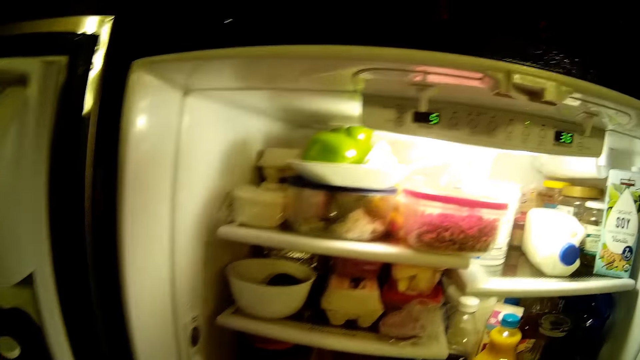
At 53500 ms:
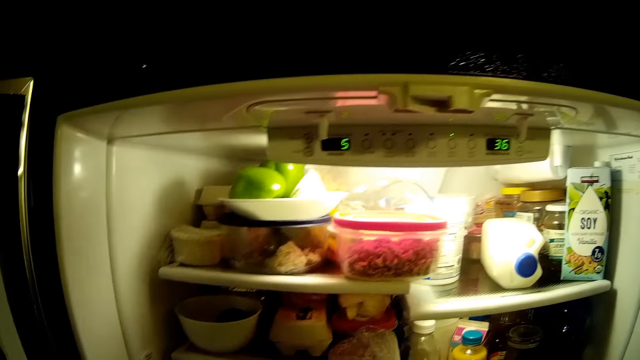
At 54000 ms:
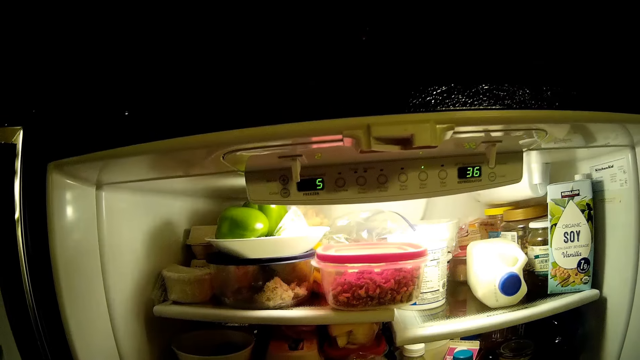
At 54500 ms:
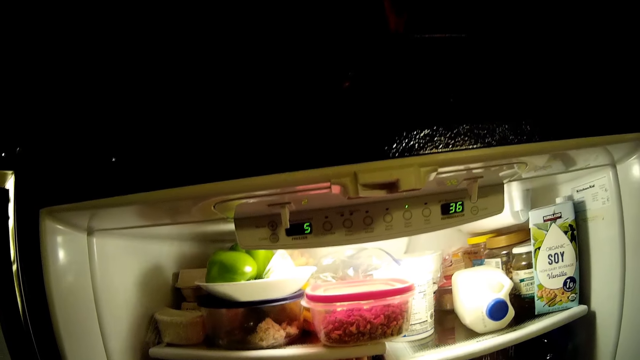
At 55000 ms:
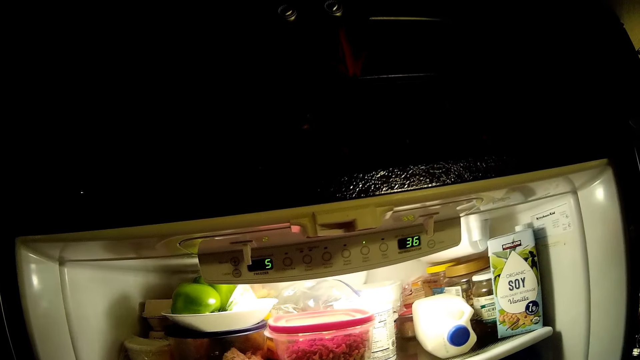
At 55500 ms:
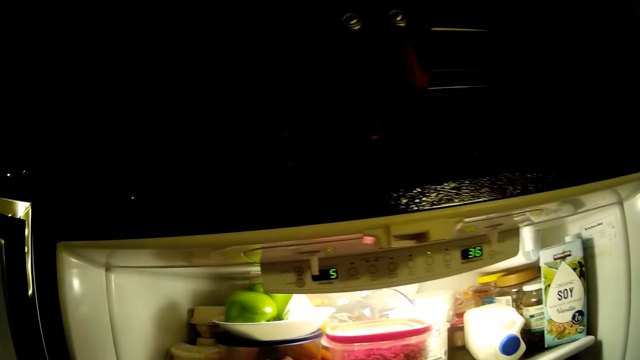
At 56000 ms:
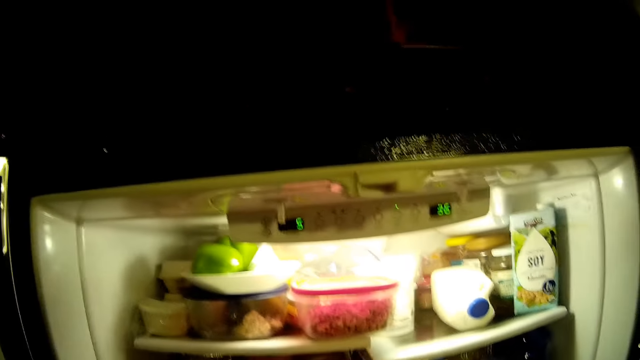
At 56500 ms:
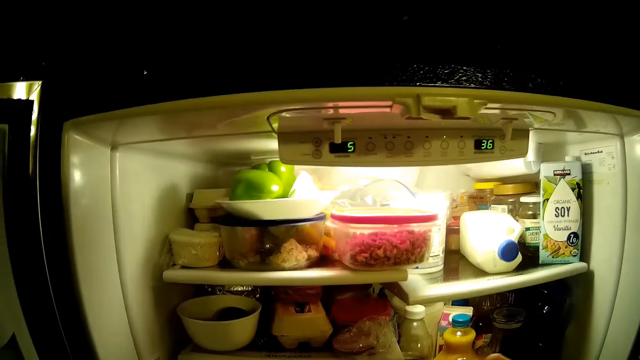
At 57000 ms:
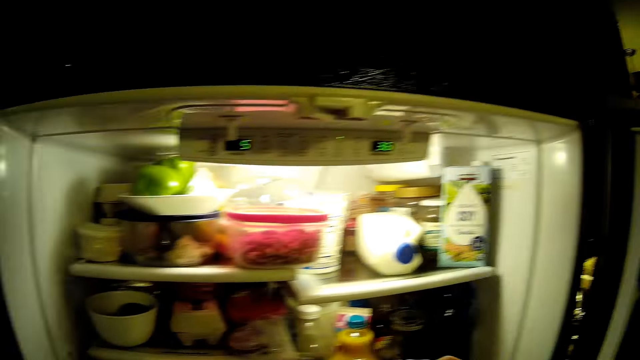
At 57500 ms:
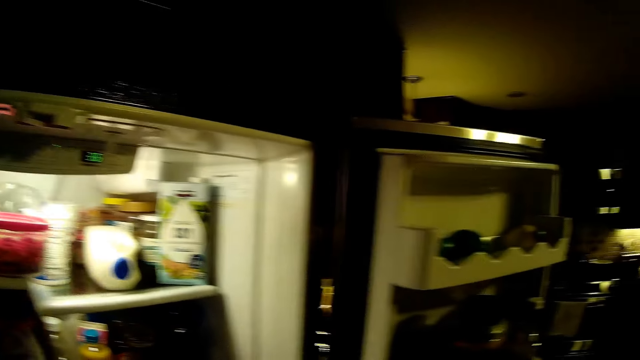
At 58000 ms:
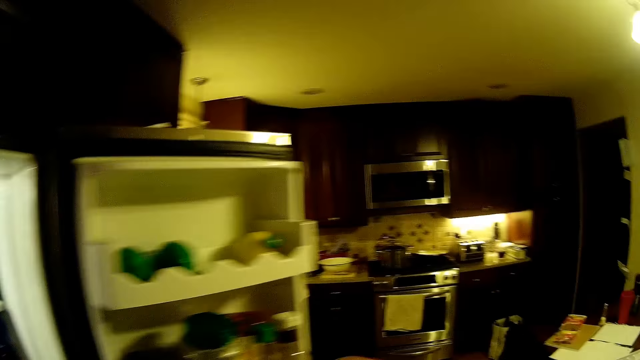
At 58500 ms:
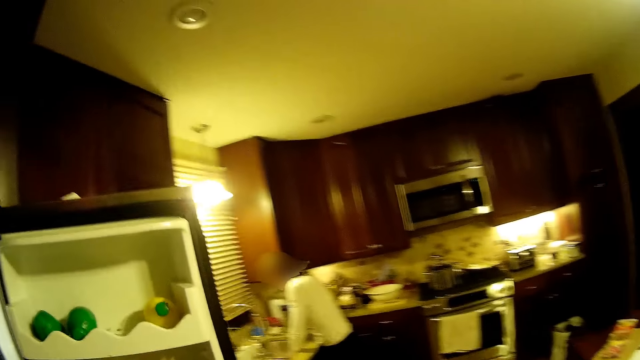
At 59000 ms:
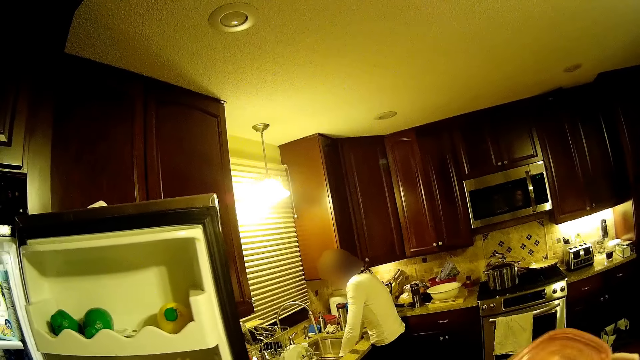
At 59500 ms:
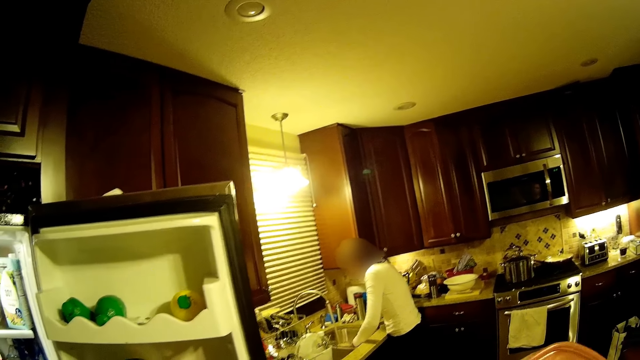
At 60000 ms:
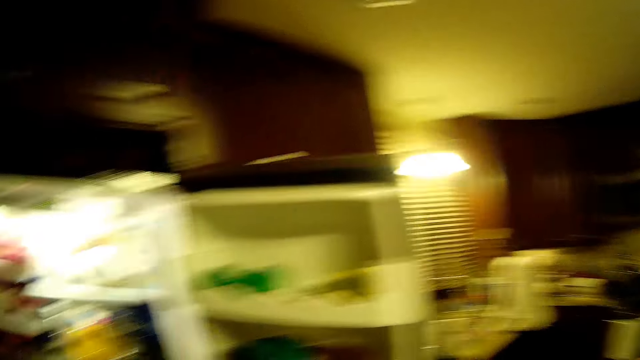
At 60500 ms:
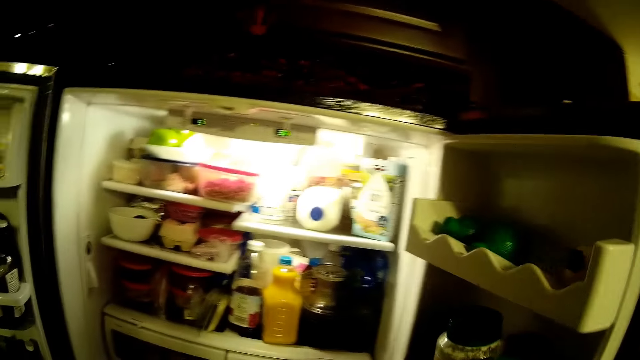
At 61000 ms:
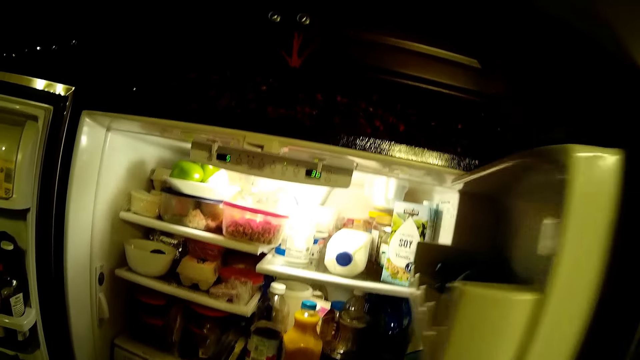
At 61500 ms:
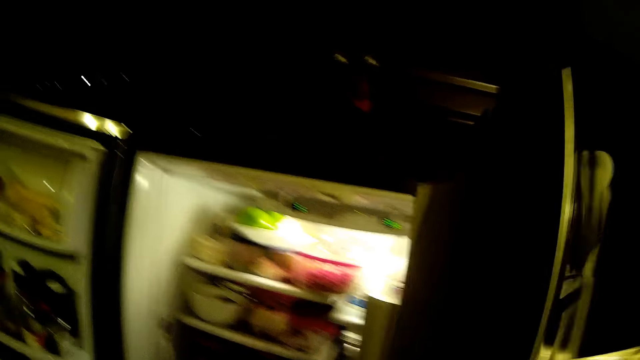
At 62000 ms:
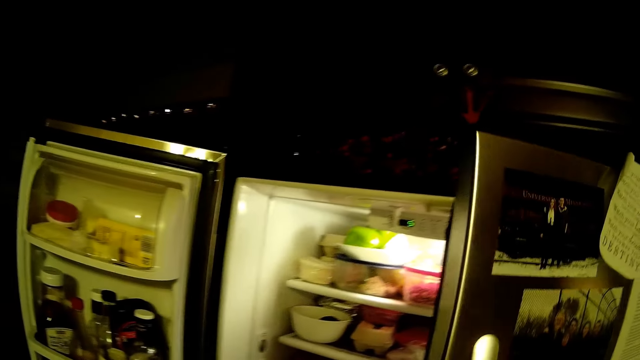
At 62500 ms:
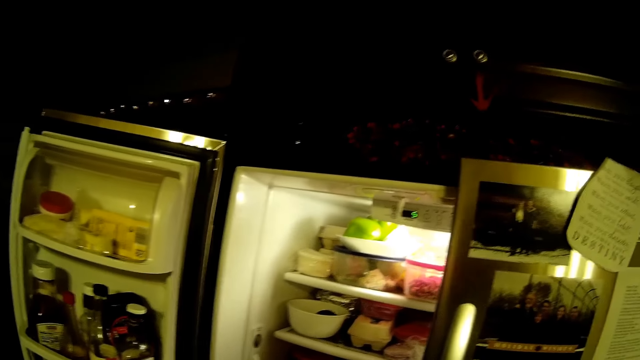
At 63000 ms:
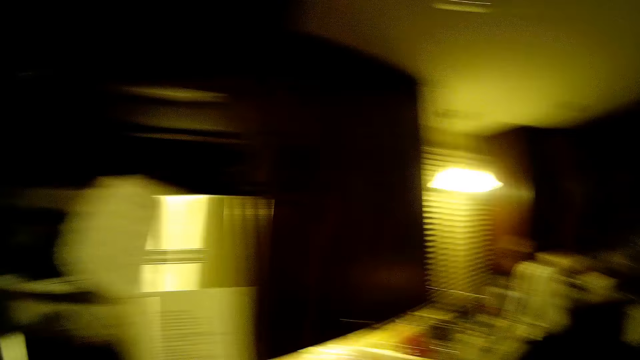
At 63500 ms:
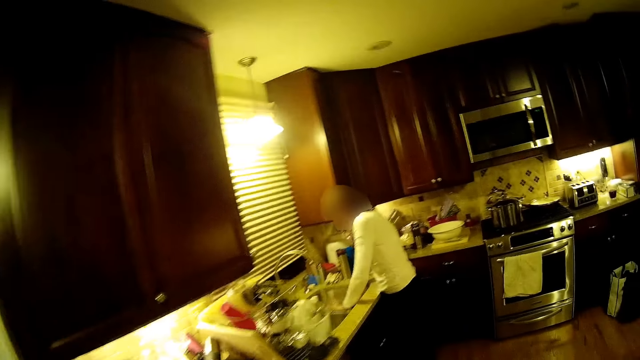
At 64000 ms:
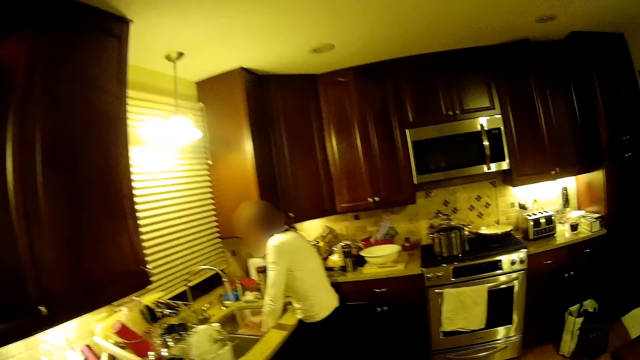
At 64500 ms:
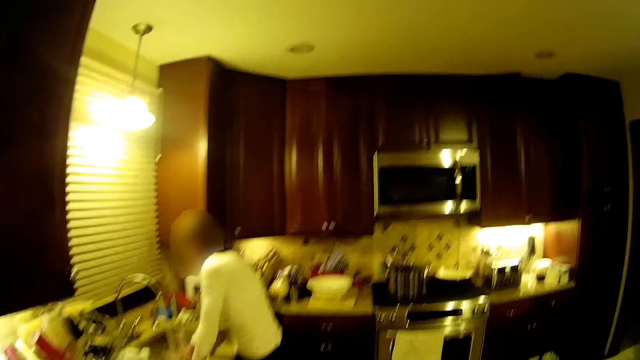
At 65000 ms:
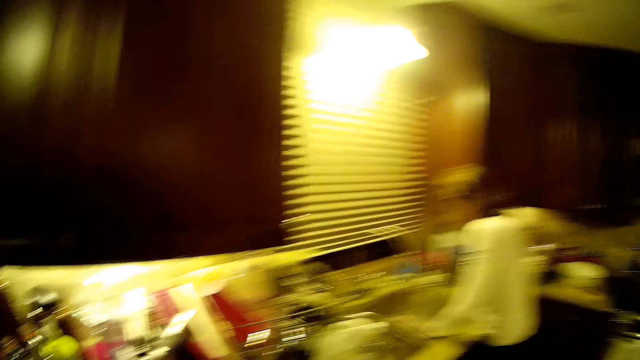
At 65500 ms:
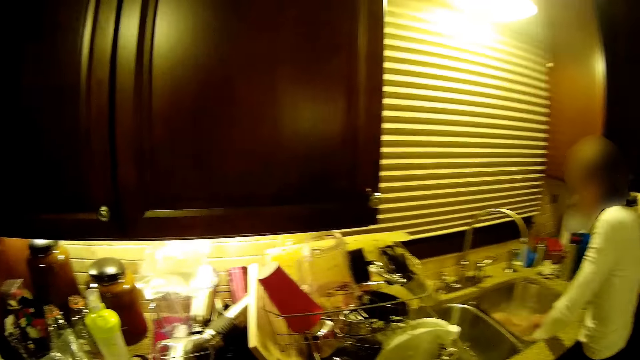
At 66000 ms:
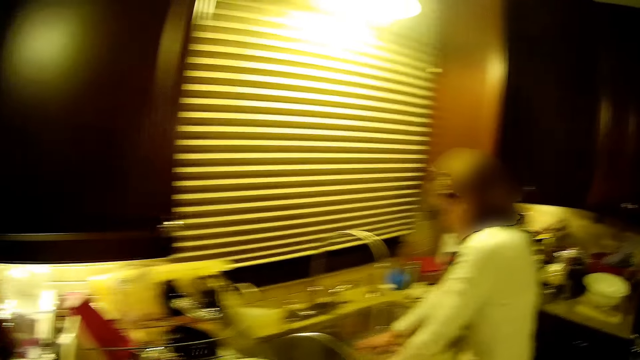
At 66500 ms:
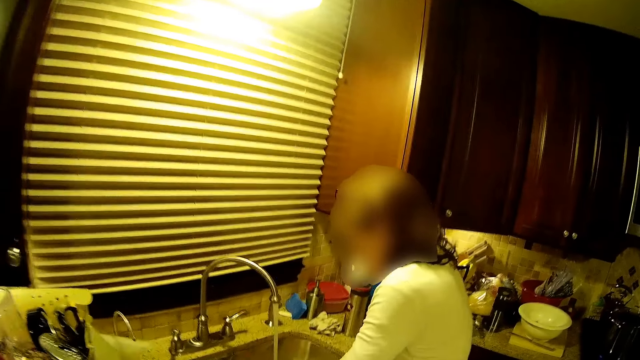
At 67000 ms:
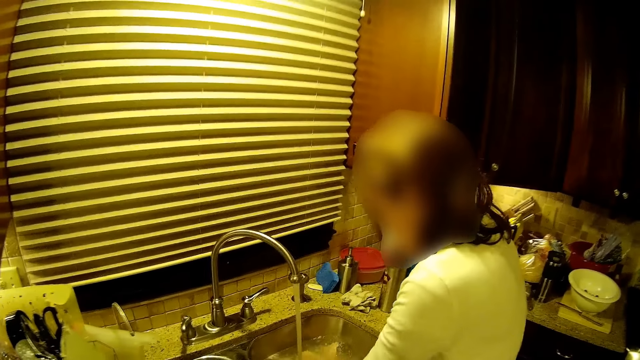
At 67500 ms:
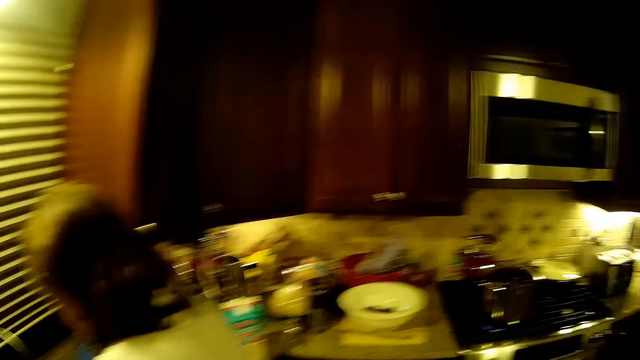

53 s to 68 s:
The camera wearer closes the fridge. A woman washes meat in the sink. The camera wearer walks on the floor.

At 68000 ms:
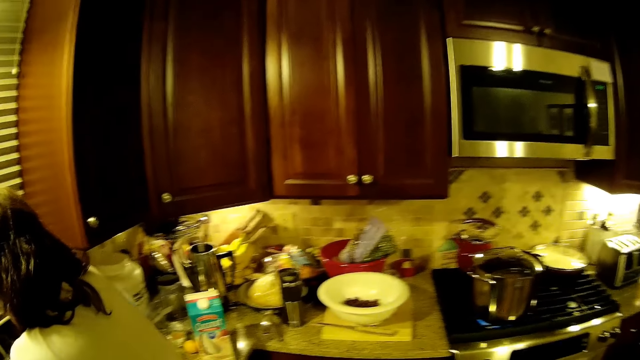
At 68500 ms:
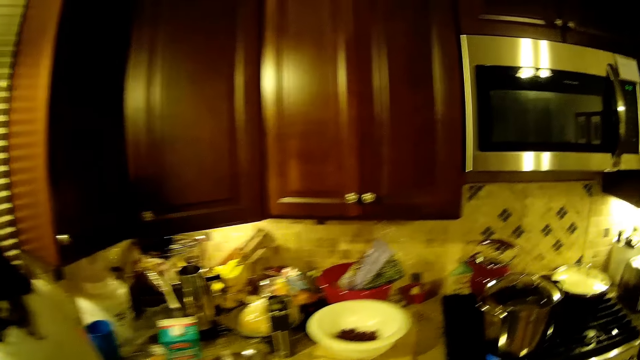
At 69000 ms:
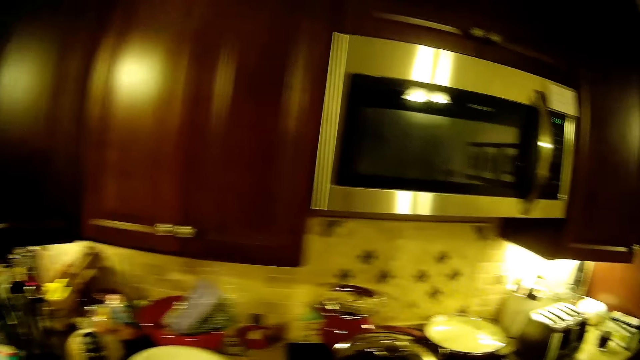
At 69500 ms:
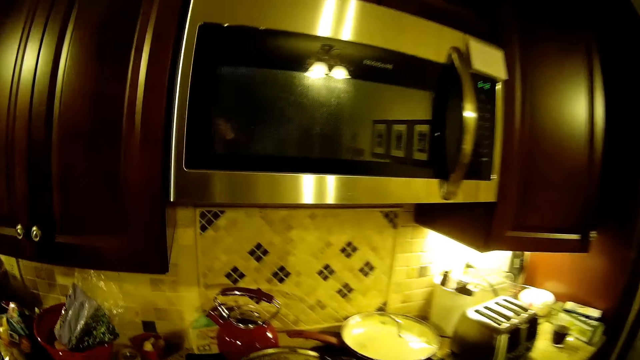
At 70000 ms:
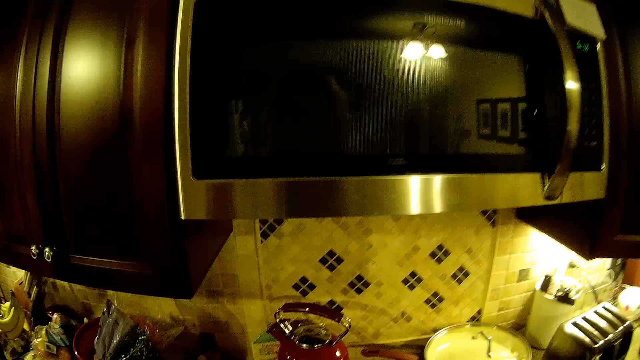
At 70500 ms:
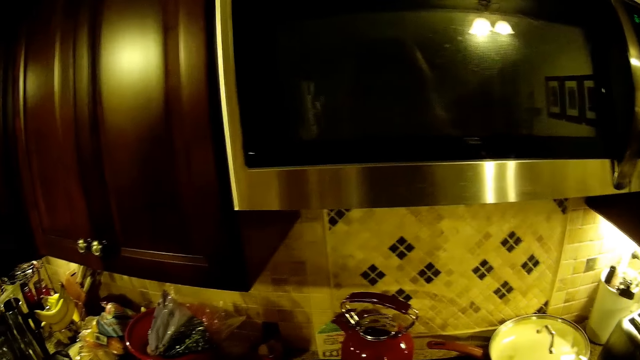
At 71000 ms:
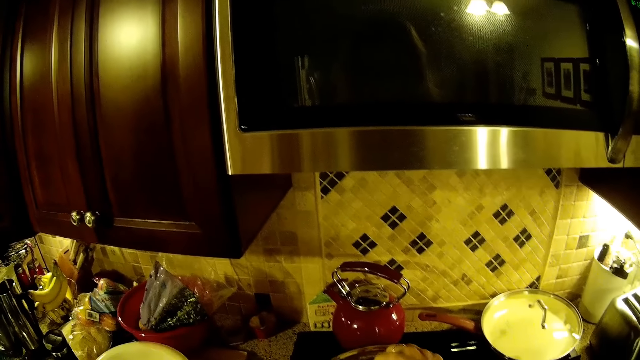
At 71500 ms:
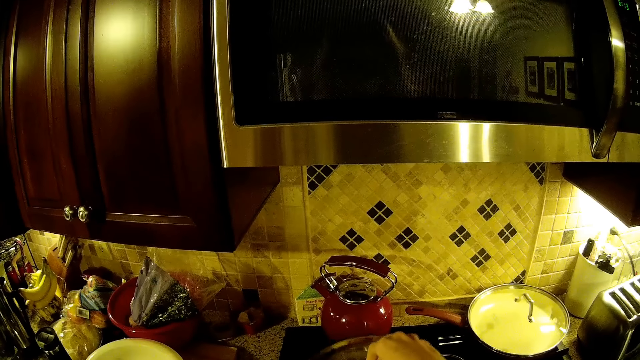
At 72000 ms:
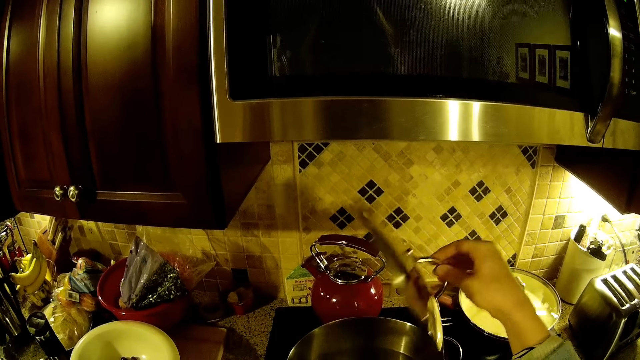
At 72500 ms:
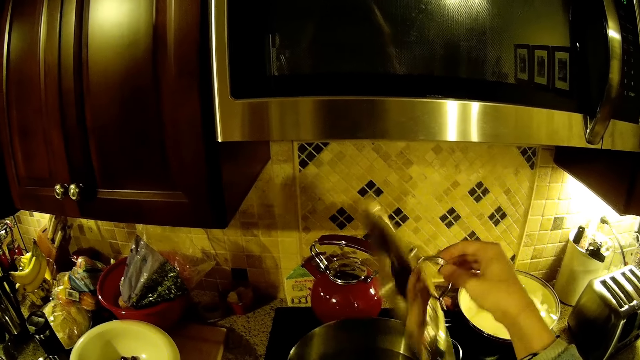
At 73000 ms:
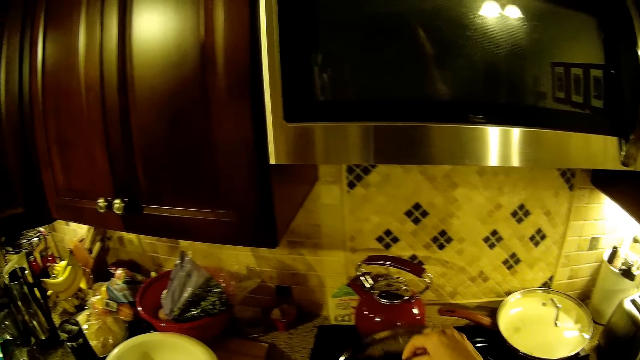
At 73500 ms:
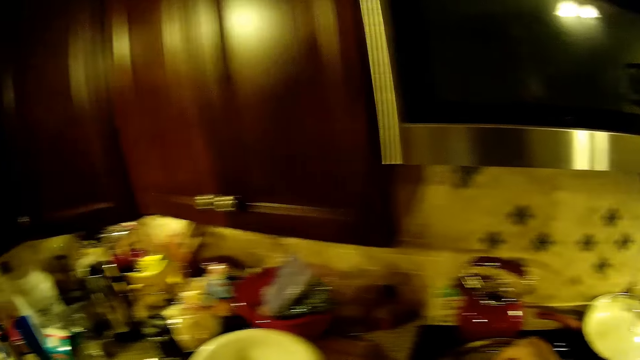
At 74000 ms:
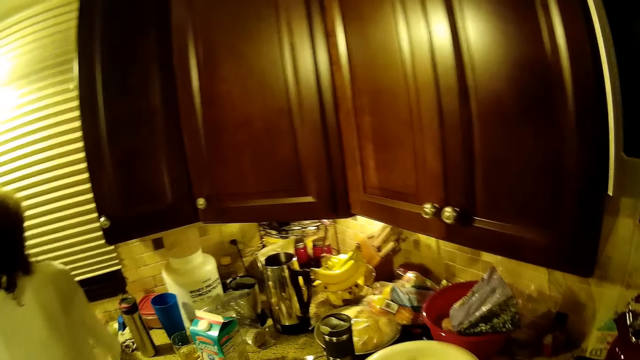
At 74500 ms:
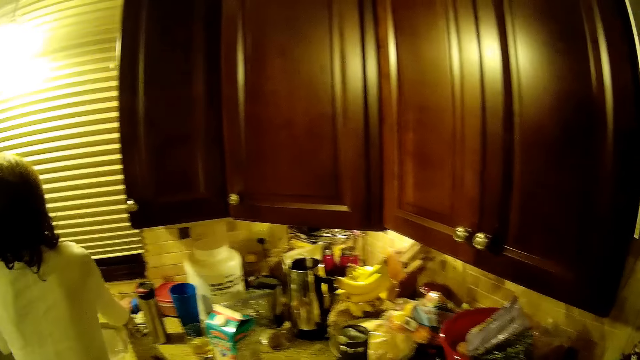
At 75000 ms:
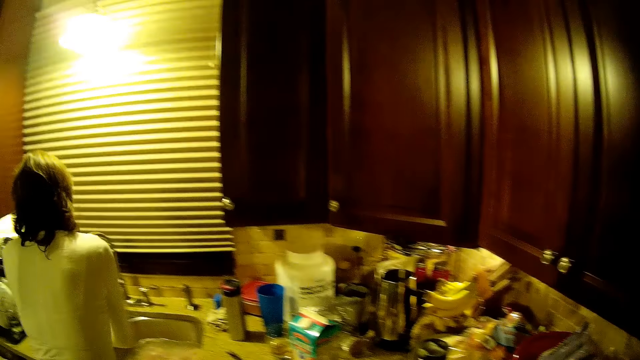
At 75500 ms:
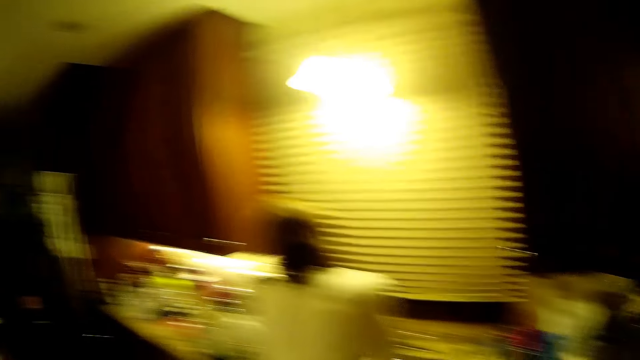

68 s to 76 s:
The camera wearer stands on the floor, opens the cooking pot on the cooking gas, and closes the pot. A woman washes something in the sink.
